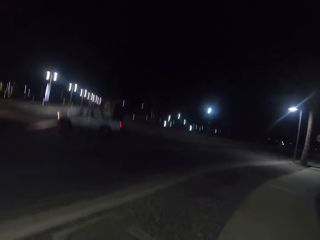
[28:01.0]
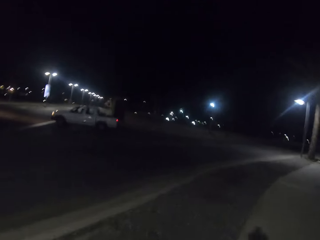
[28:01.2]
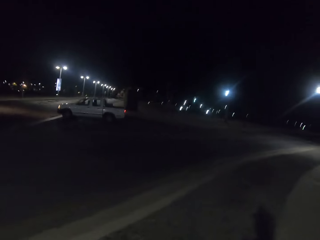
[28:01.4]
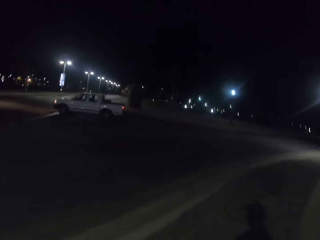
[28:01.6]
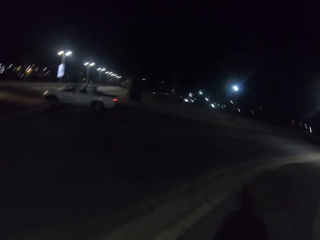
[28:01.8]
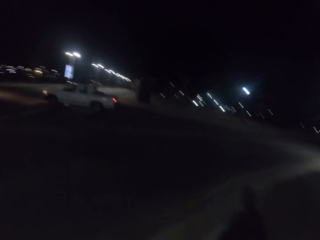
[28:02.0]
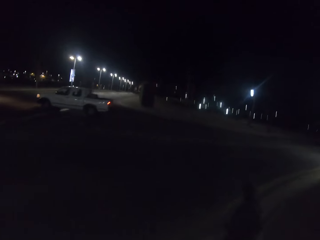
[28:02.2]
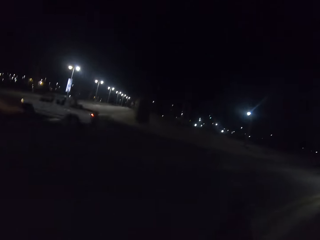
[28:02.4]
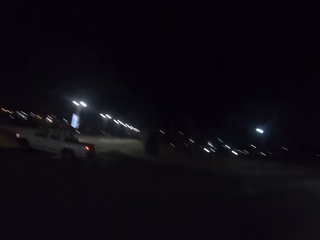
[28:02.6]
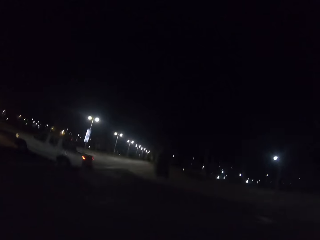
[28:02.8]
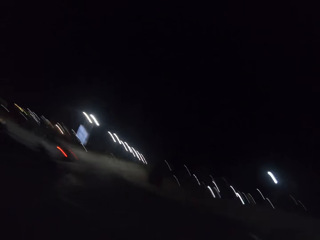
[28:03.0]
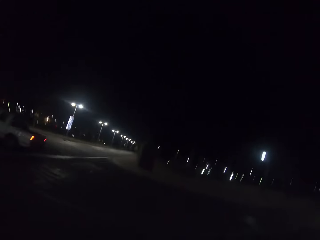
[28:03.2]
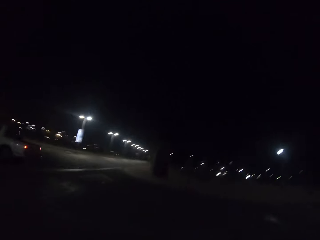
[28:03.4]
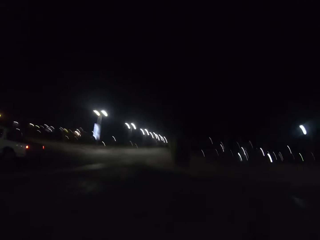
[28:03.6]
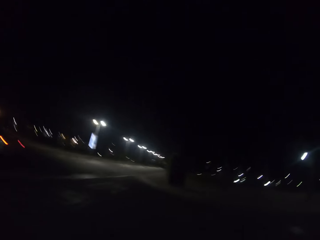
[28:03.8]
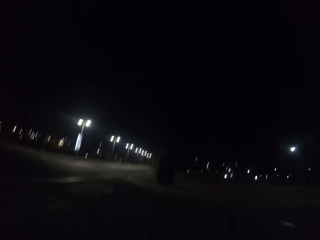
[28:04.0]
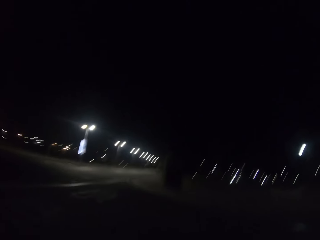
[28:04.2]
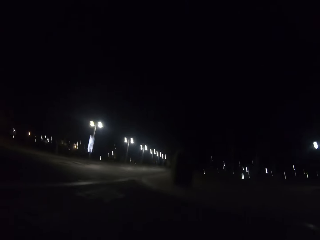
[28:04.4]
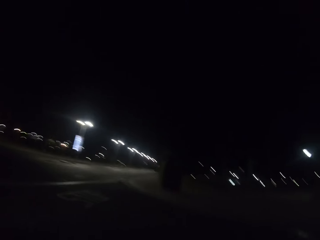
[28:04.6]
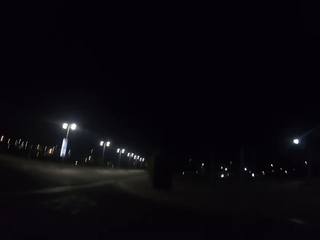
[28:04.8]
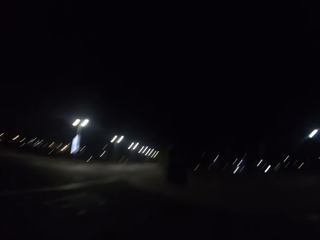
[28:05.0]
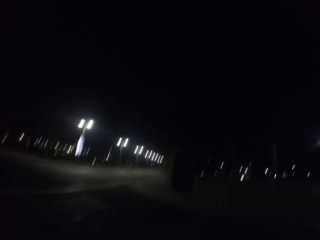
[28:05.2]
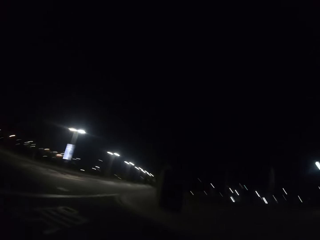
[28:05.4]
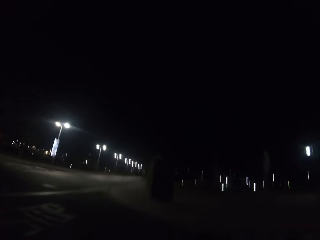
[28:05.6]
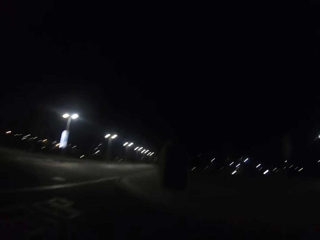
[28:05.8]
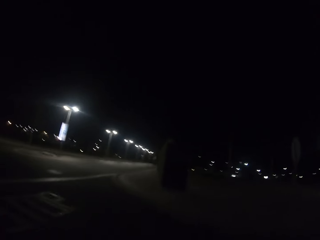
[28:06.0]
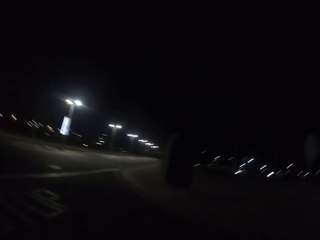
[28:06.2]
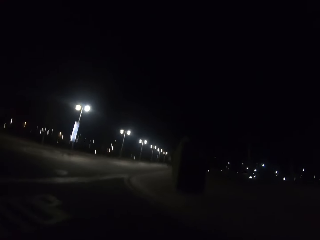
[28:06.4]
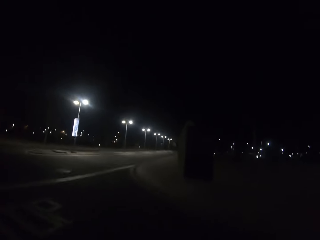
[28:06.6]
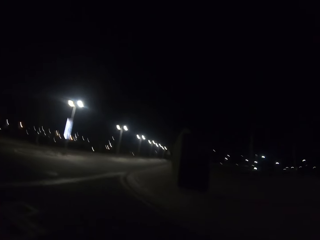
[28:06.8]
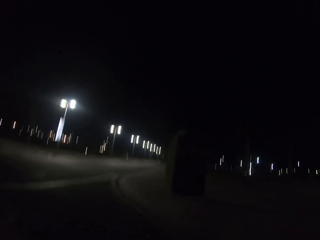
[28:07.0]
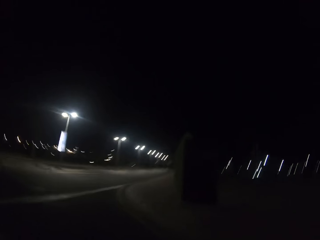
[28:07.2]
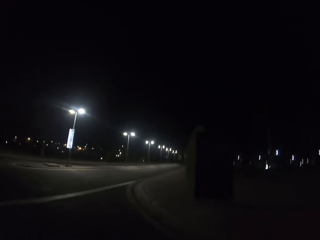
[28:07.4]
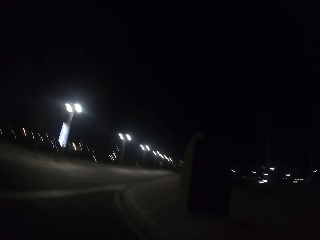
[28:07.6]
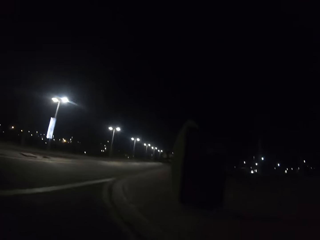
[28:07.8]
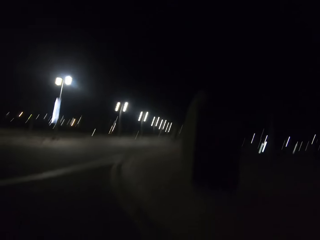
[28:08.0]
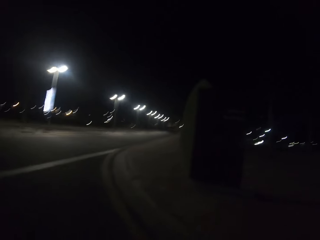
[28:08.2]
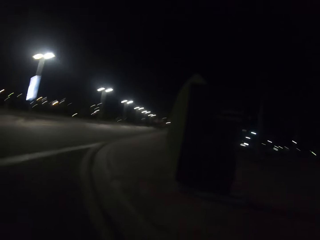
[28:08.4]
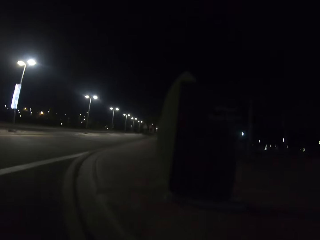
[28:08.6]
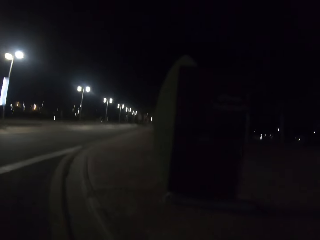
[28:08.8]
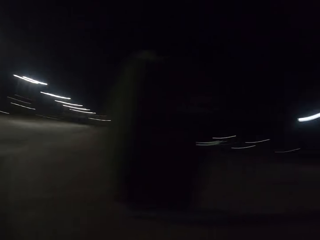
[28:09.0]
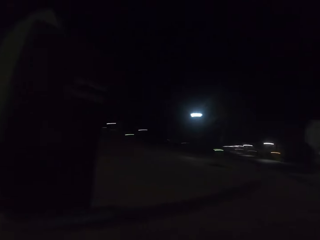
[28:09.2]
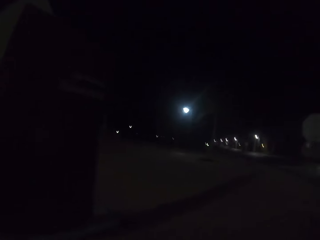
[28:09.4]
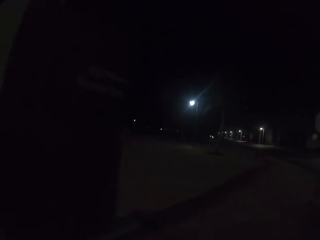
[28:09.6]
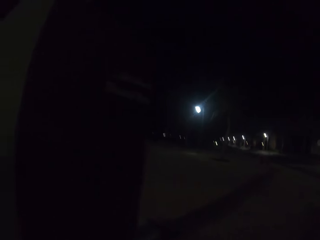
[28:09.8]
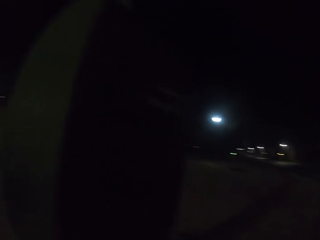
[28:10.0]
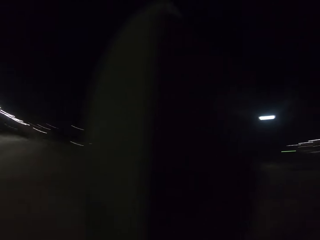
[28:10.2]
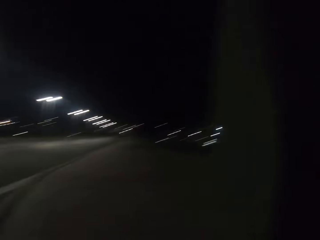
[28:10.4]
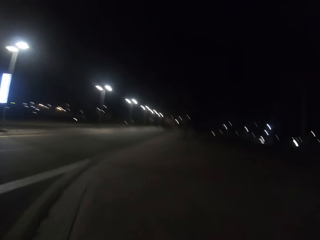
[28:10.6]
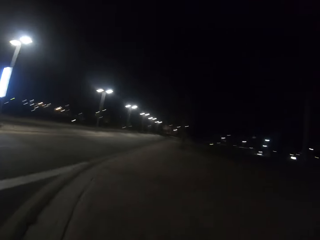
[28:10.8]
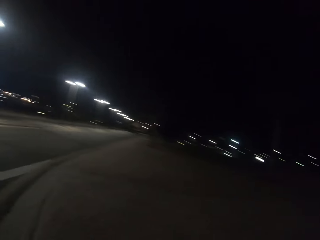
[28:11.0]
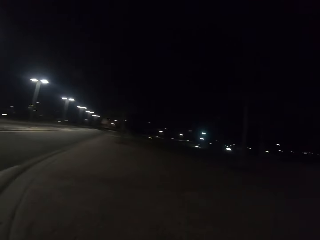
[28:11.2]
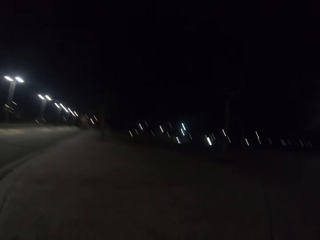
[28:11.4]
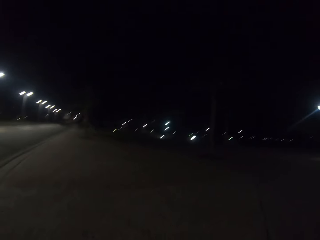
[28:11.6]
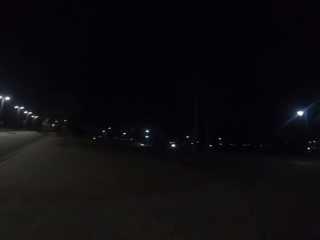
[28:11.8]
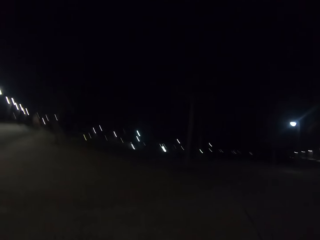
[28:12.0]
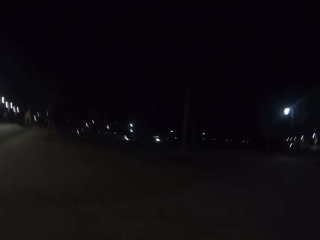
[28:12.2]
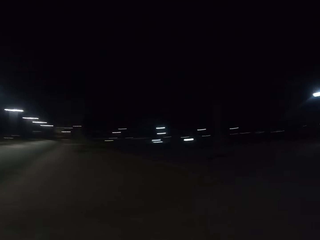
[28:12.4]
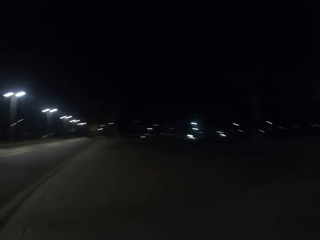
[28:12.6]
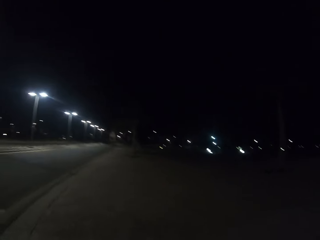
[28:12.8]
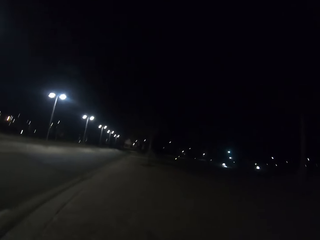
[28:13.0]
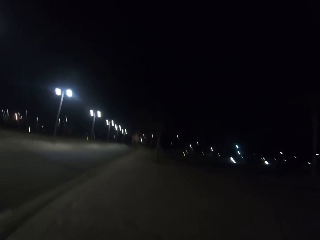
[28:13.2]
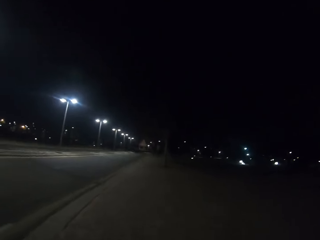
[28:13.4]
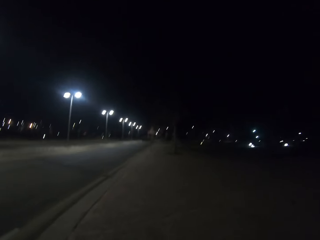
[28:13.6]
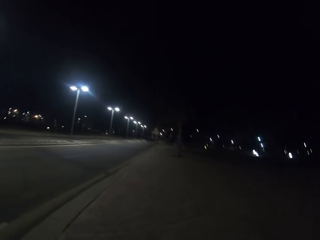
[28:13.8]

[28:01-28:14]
The camera wearer runs along the road. They stare at the road. They walk on the sidewalk.

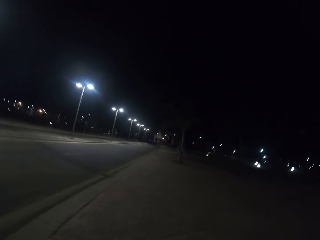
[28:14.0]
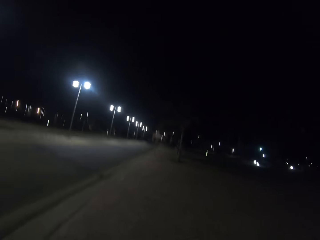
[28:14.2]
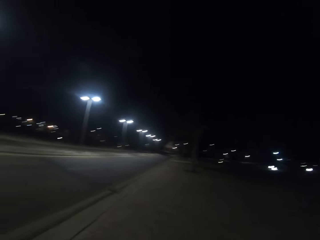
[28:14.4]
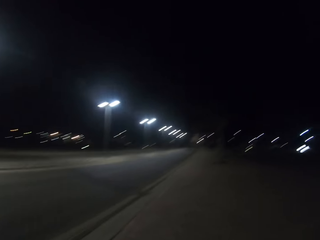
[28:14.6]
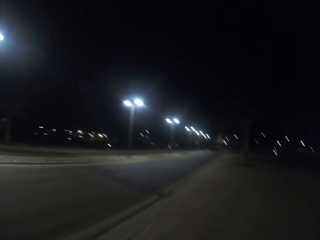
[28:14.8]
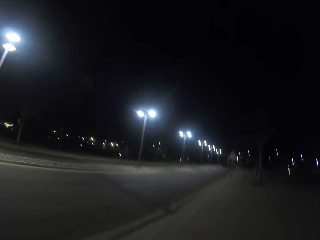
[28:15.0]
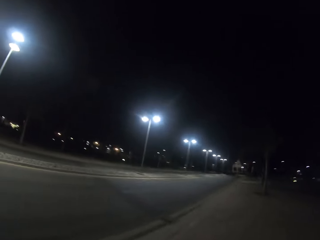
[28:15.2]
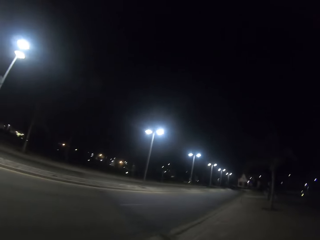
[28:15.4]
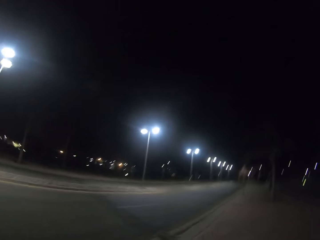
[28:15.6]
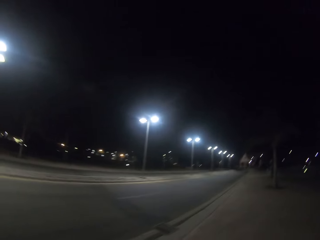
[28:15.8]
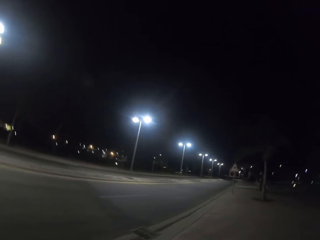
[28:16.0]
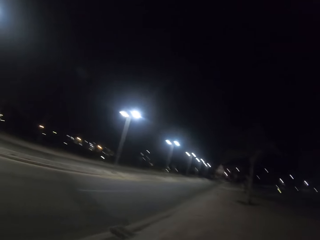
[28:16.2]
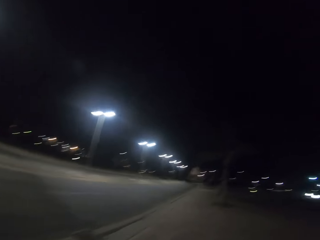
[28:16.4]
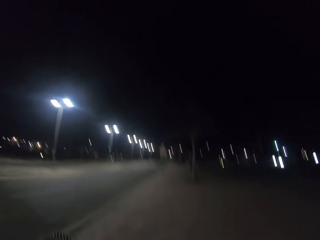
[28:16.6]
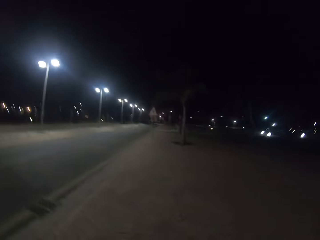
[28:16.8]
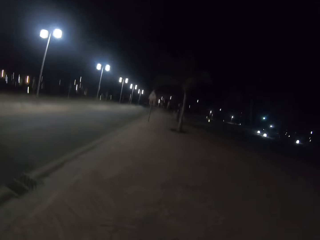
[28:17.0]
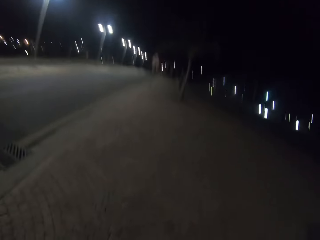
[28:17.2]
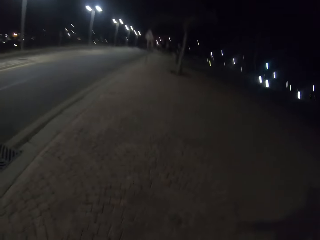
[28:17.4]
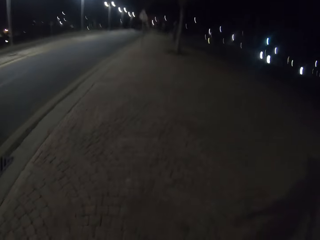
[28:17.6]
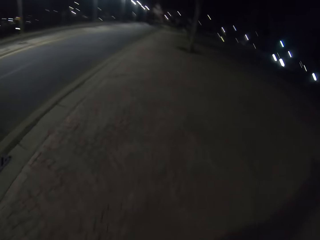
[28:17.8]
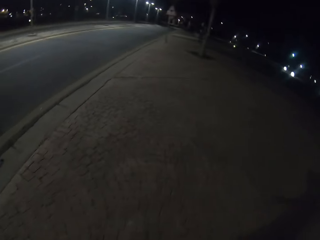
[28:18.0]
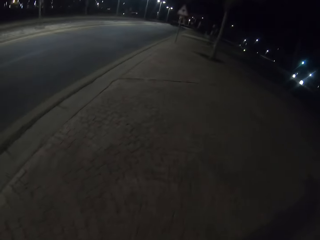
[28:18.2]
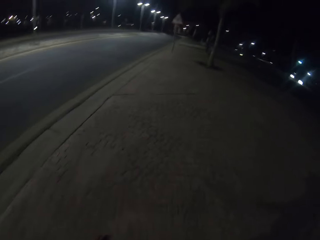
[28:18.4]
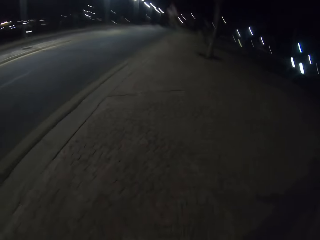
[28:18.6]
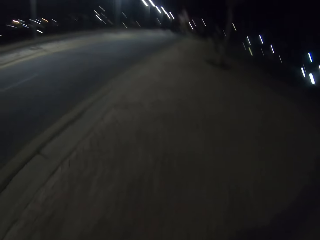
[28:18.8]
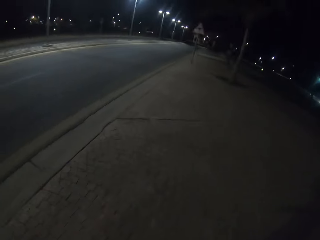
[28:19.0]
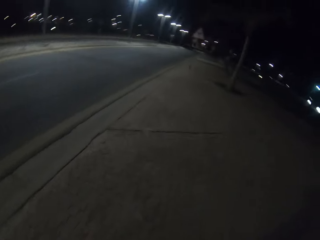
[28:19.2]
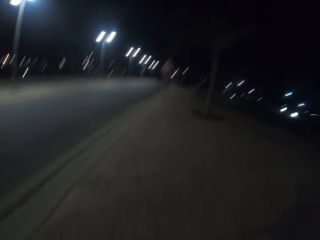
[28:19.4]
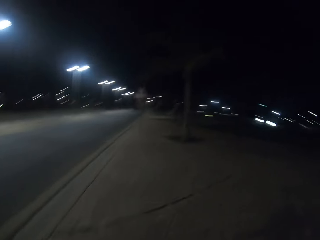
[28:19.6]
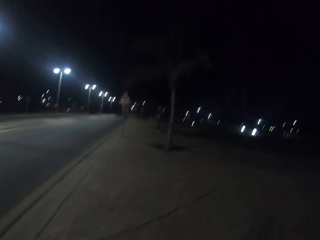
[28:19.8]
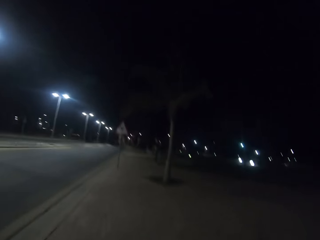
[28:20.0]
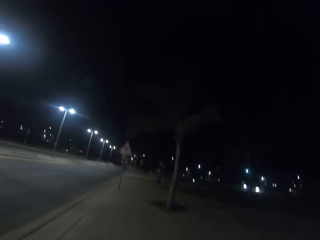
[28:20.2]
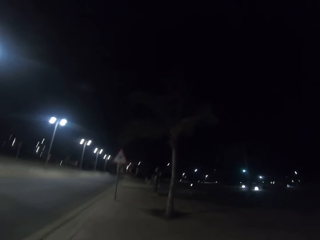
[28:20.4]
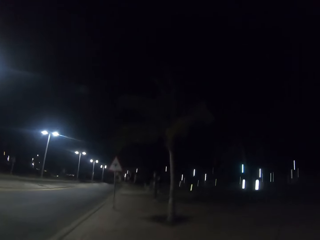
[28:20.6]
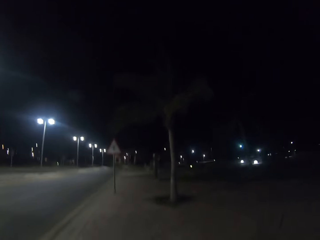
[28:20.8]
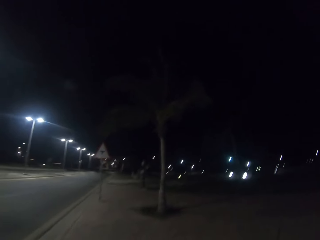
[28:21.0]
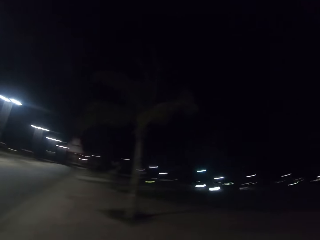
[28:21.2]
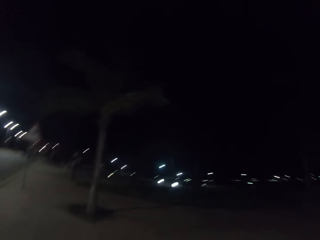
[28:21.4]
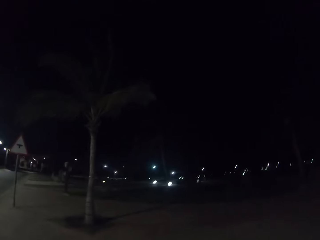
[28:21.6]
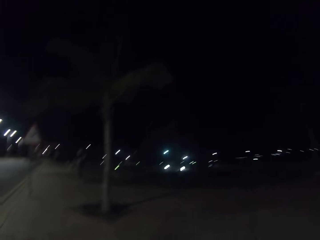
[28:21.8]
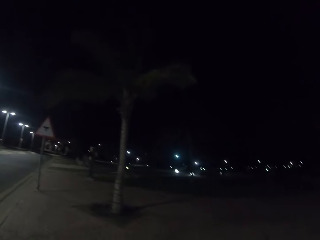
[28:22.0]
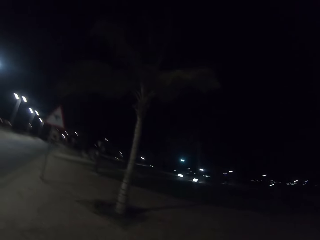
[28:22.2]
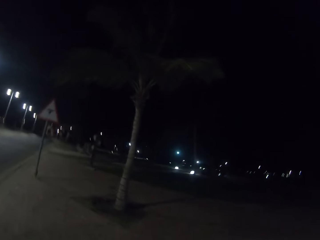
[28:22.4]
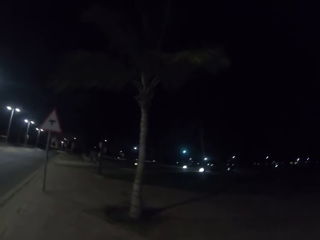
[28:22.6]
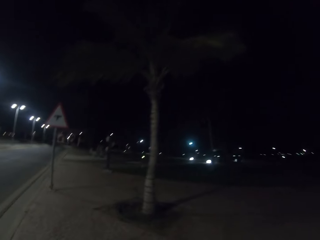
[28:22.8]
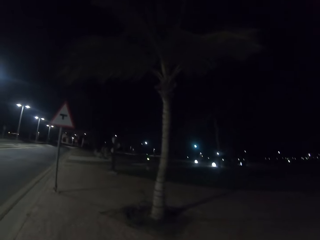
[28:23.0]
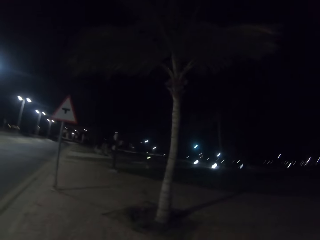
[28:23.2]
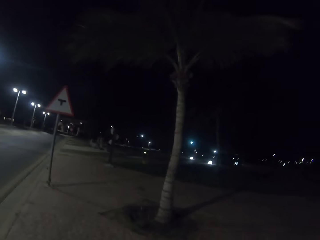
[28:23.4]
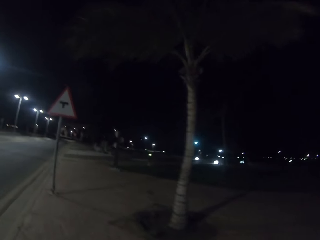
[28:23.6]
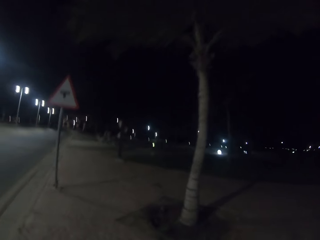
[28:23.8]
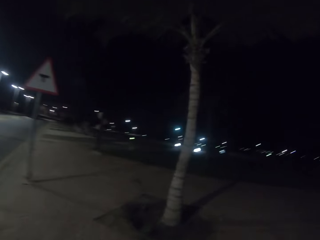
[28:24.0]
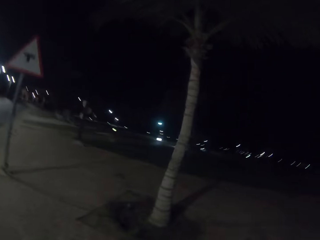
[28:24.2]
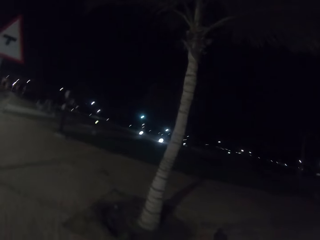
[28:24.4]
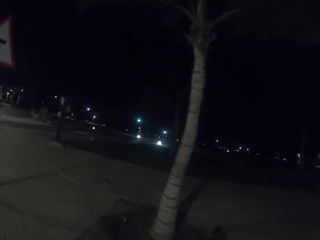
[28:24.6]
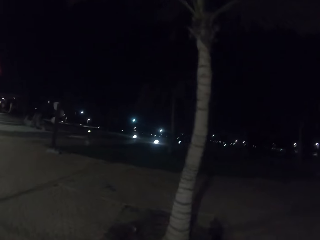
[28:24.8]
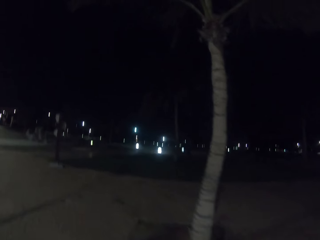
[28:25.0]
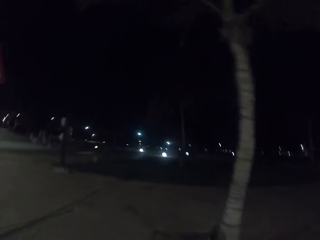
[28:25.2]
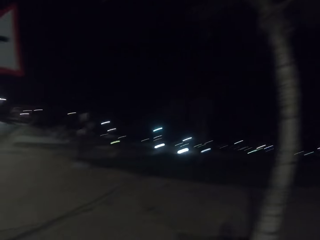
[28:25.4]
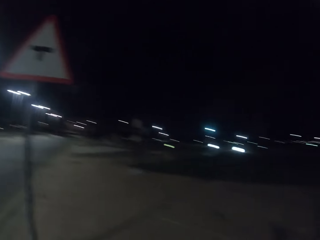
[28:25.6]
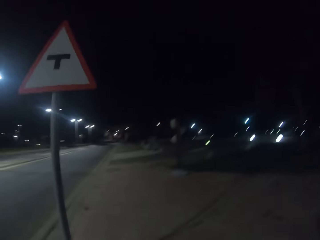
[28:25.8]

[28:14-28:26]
The camera wearer stares at the road. They walk on the sidewalk. They run along the pavement.
